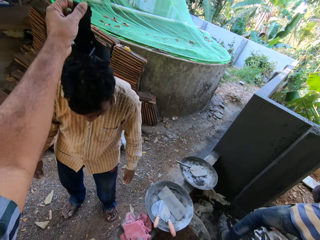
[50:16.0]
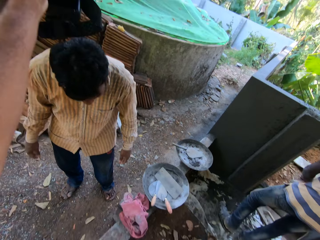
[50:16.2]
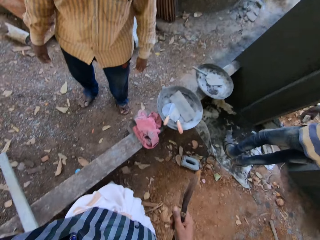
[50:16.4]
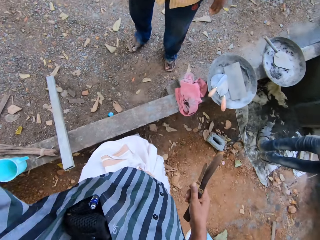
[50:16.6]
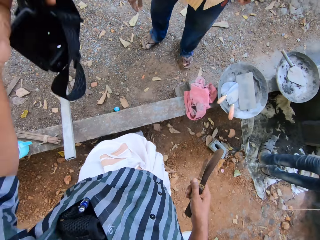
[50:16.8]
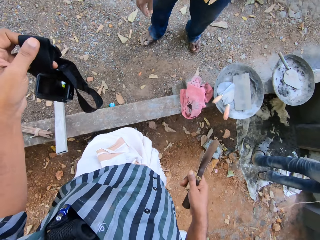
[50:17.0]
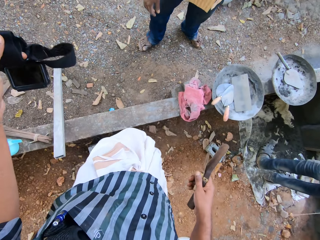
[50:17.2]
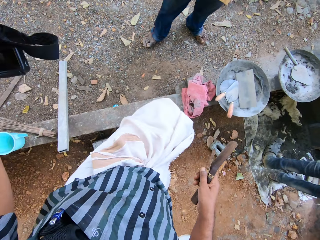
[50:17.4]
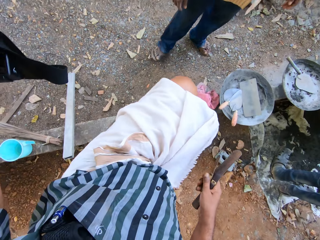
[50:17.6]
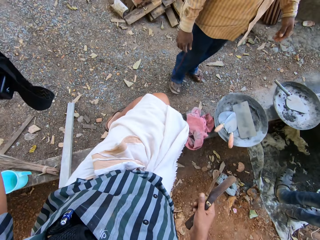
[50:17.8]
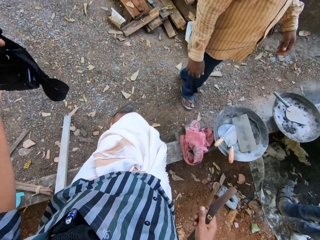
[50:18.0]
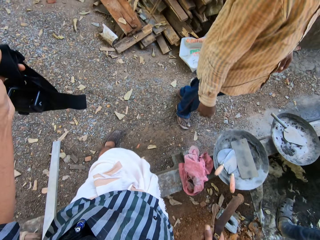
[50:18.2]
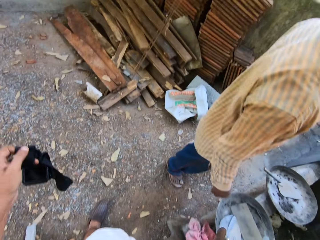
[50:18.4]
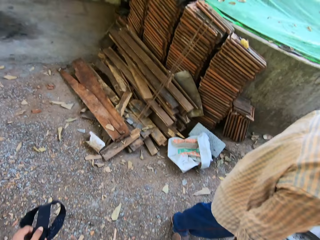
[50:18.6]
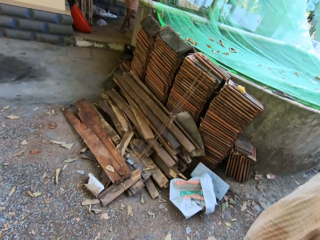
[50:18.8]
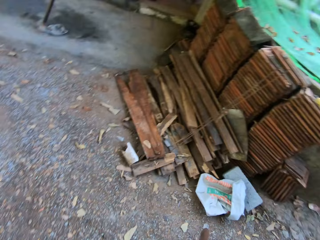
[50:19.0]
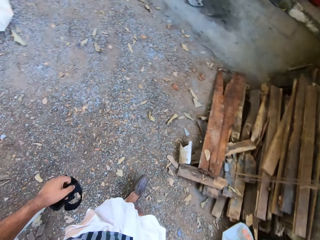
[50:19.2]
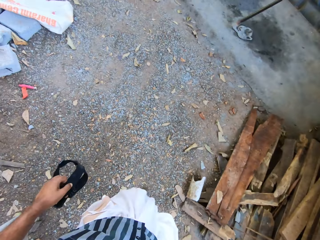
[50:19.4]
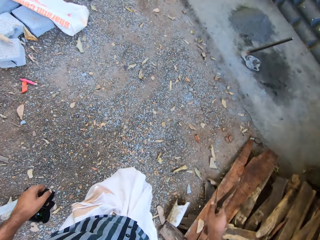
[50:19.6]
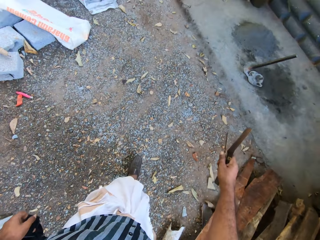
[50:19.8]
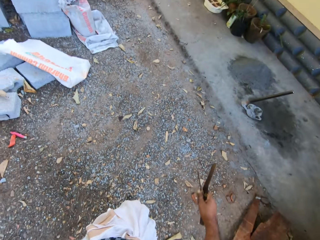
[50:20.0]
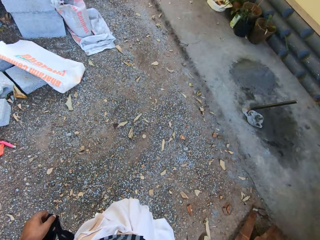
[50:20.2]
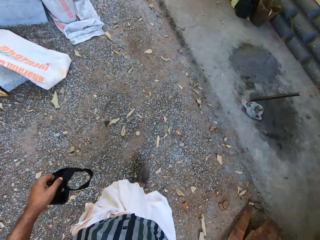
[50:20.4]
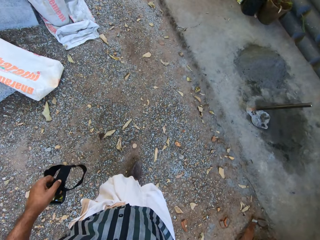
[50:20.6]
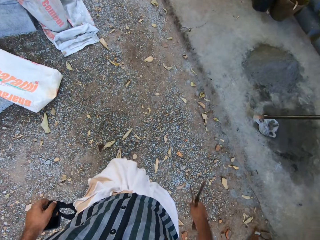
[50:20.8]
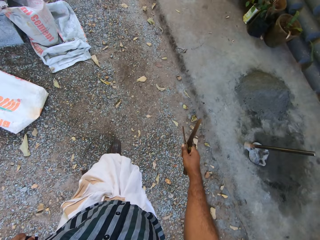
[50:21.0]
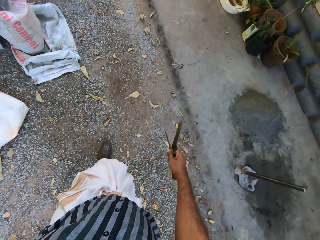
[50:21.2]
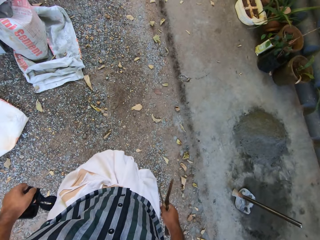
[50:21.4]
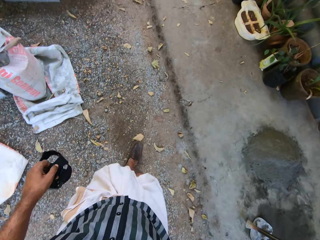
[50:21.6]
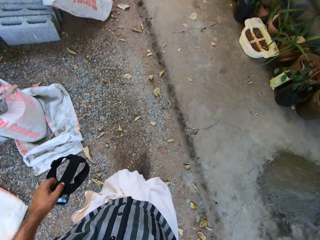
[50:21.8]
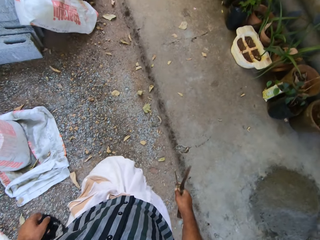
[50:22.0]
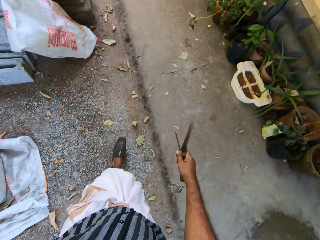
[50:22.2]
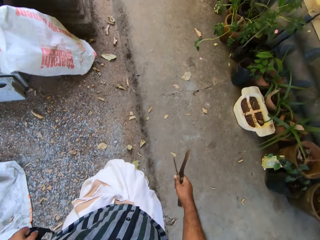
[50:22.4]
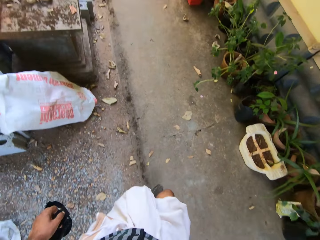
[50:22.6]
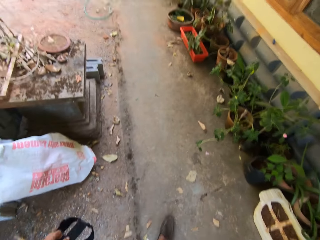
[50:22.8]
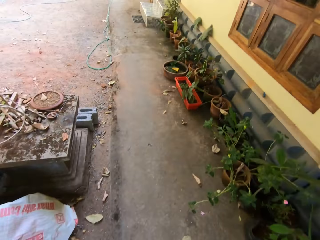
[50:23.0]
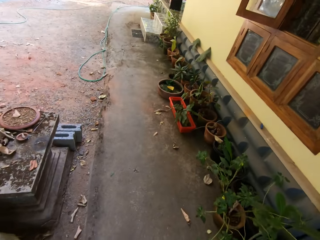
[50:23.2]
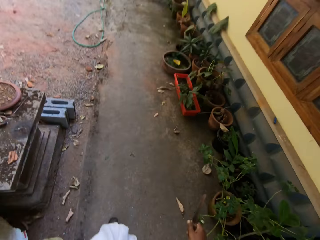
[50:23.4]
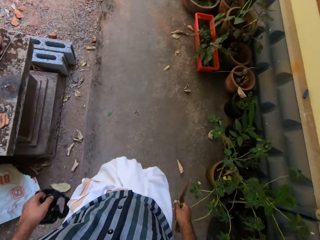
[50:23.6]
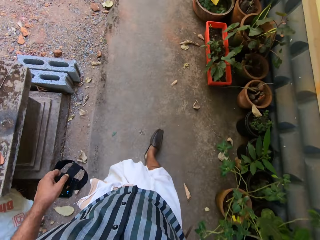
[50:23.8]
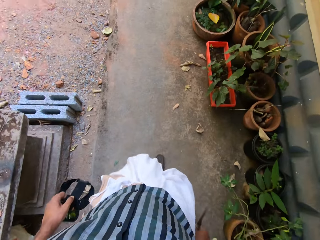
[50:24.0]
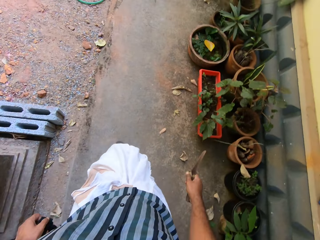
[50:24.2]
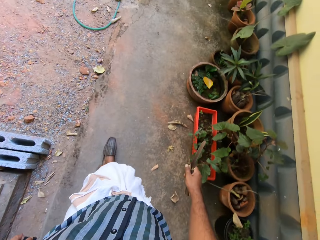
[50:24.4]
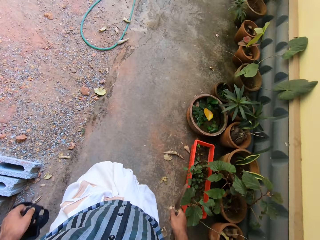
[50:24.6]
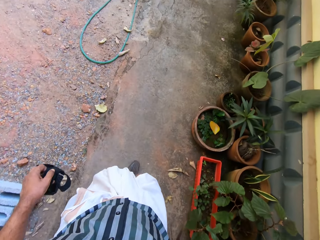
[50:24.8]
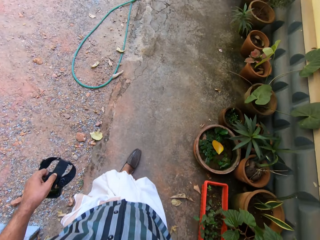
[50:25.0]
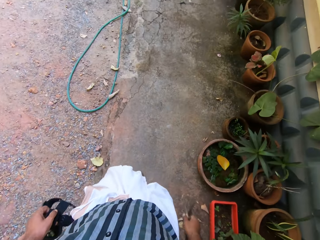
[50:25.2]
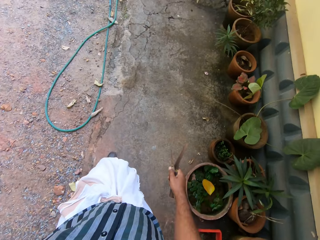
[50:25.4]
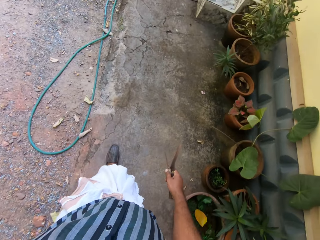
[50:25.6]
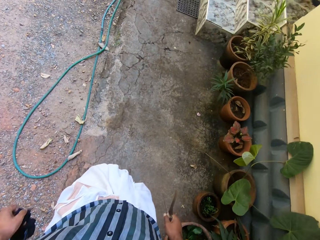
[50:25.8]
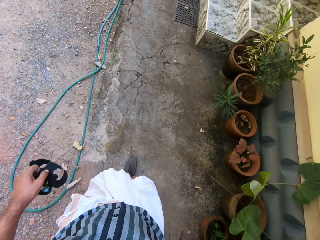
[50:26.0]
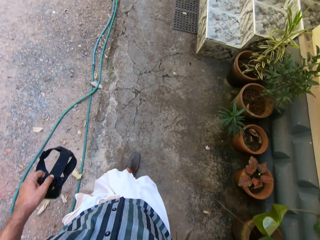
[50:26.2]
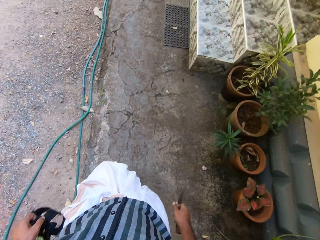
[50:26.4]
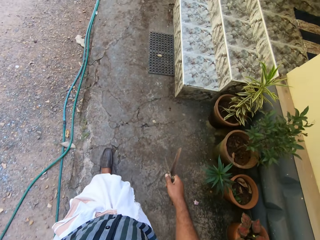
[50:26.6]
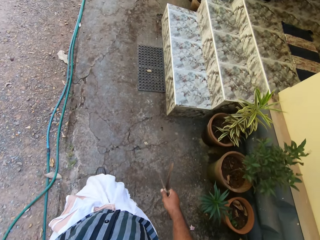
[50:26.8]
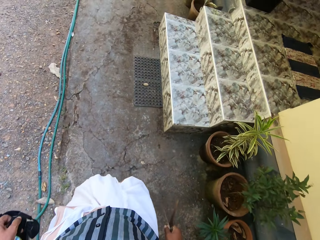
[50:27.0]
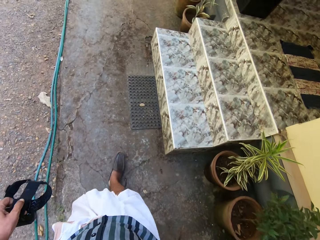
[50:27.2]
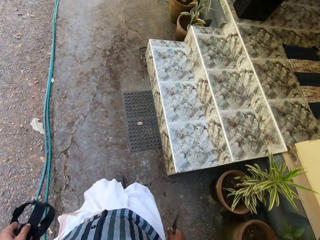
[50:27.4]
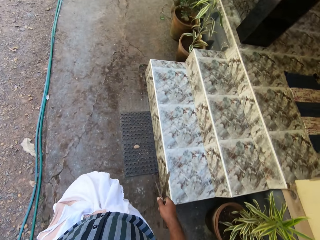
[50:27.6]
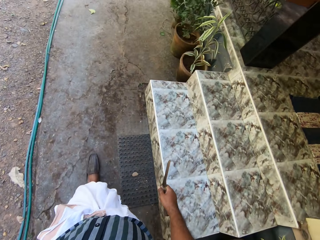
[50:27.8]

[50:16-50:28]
The camera wearer walks towards a building.

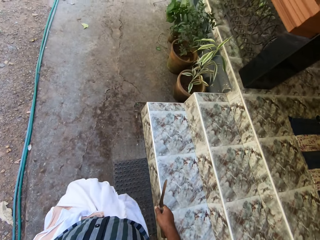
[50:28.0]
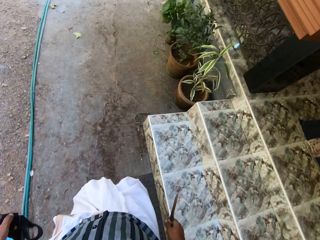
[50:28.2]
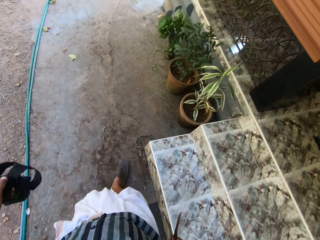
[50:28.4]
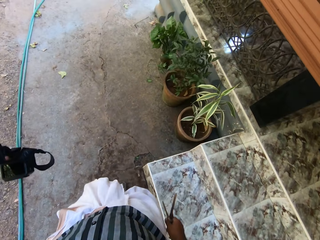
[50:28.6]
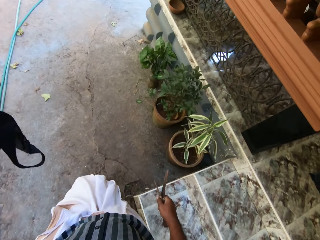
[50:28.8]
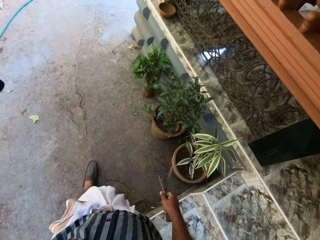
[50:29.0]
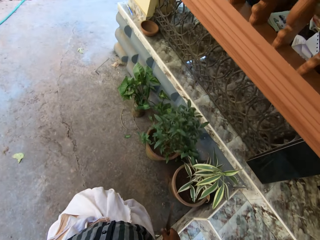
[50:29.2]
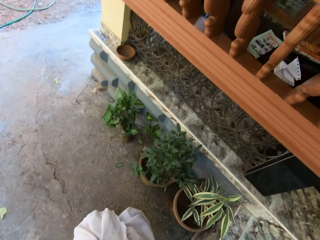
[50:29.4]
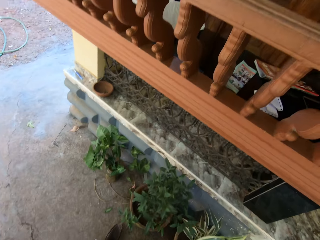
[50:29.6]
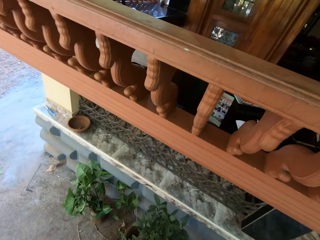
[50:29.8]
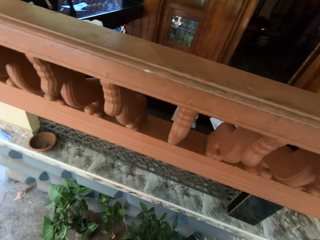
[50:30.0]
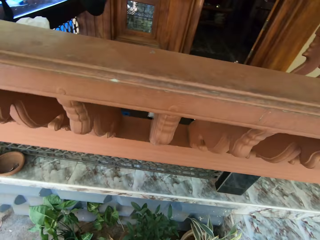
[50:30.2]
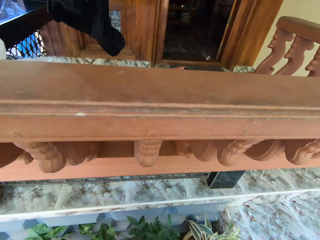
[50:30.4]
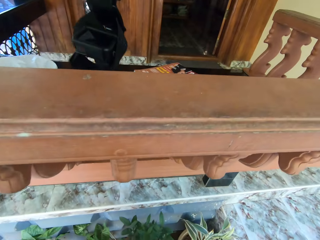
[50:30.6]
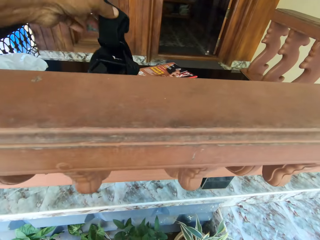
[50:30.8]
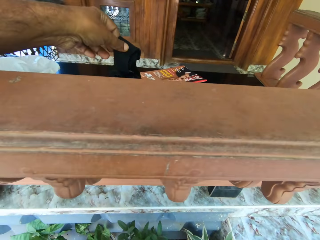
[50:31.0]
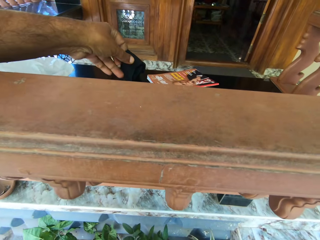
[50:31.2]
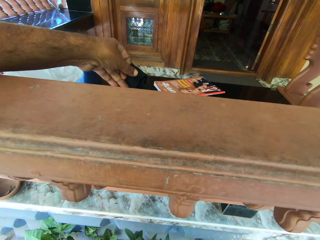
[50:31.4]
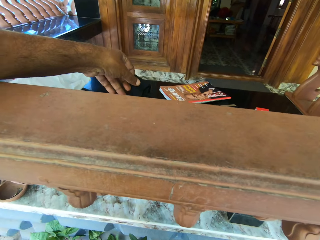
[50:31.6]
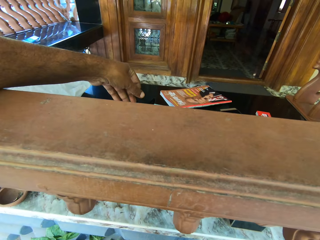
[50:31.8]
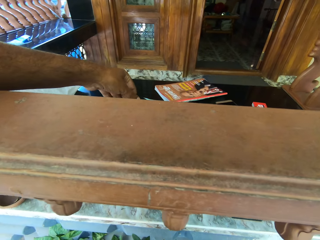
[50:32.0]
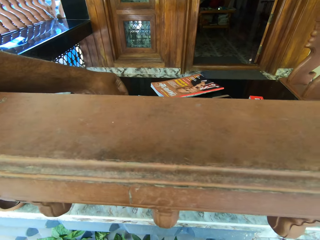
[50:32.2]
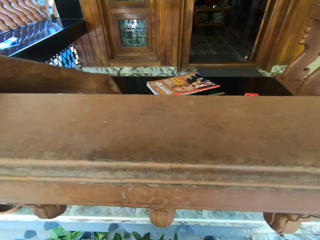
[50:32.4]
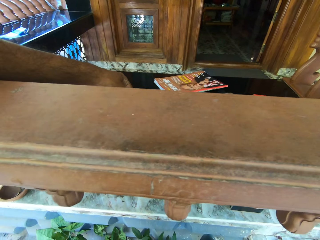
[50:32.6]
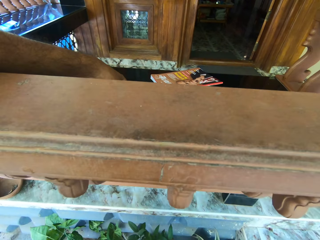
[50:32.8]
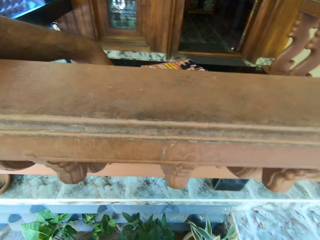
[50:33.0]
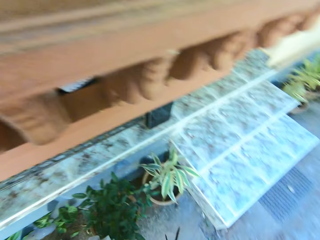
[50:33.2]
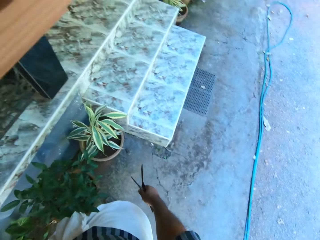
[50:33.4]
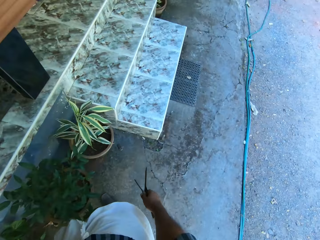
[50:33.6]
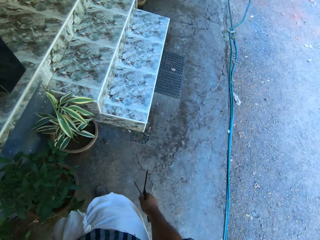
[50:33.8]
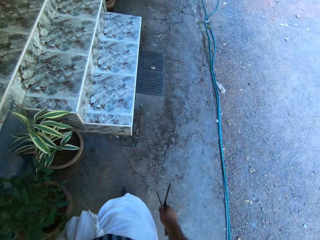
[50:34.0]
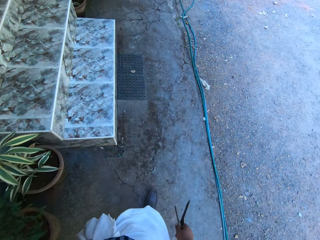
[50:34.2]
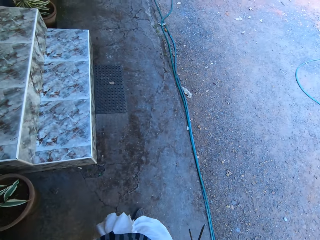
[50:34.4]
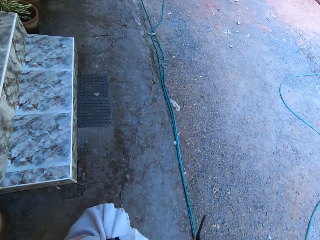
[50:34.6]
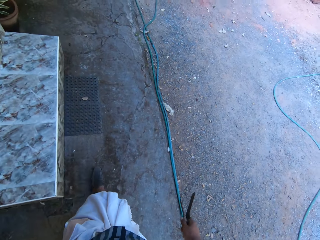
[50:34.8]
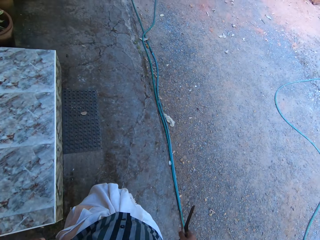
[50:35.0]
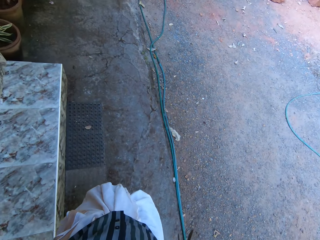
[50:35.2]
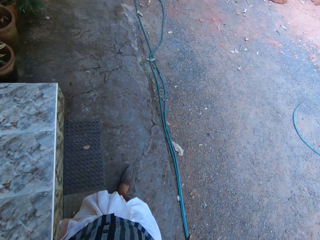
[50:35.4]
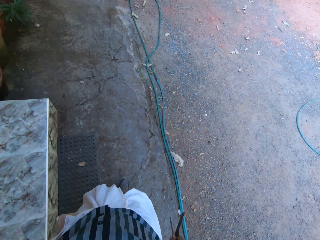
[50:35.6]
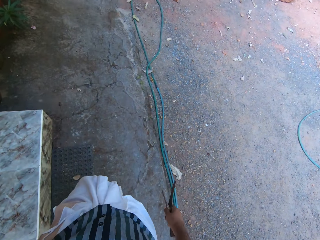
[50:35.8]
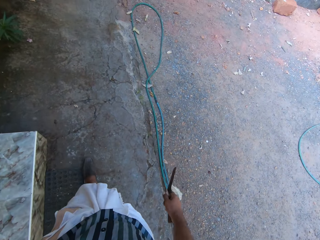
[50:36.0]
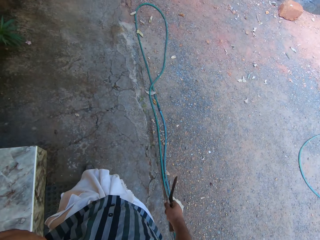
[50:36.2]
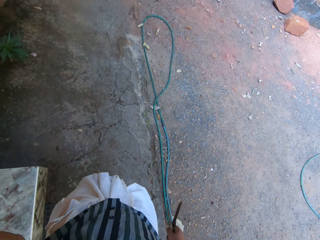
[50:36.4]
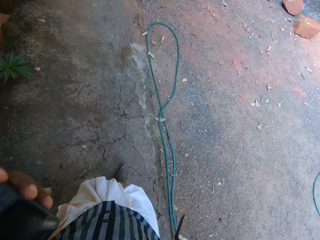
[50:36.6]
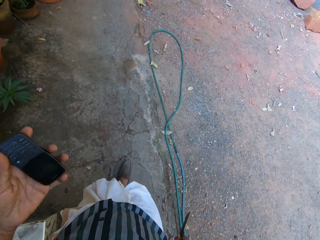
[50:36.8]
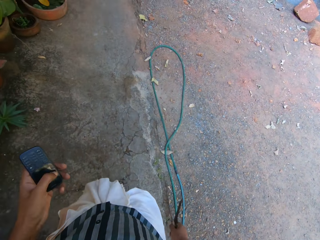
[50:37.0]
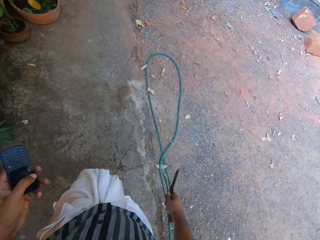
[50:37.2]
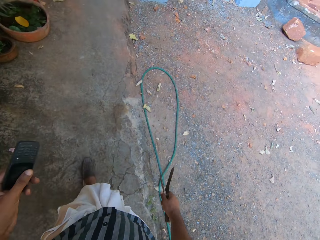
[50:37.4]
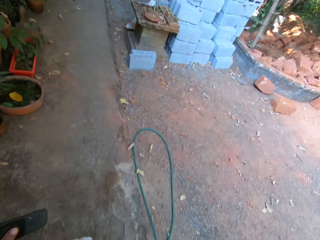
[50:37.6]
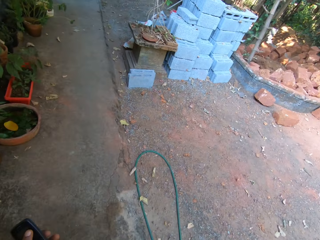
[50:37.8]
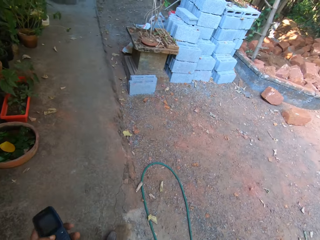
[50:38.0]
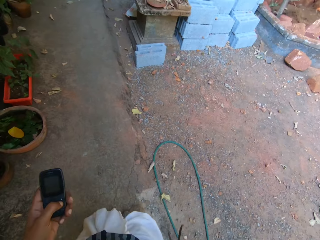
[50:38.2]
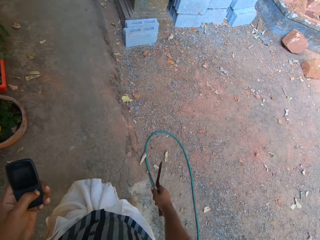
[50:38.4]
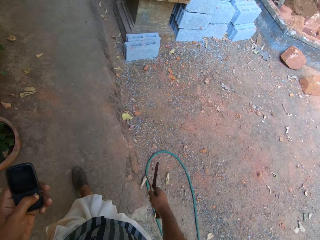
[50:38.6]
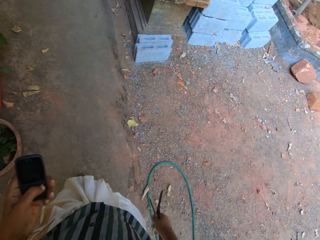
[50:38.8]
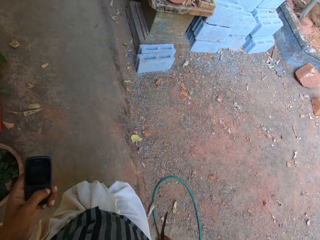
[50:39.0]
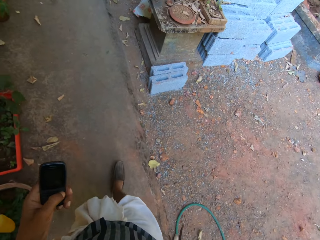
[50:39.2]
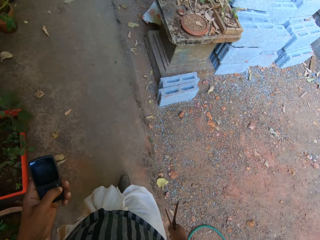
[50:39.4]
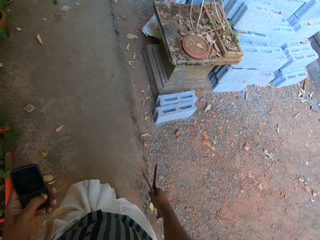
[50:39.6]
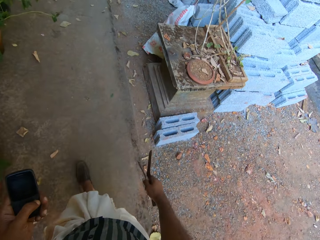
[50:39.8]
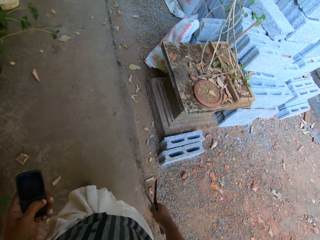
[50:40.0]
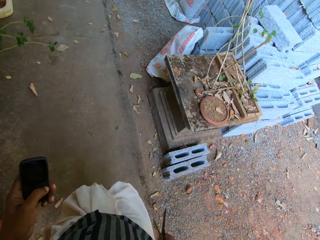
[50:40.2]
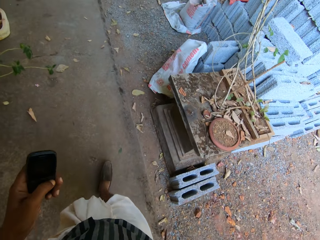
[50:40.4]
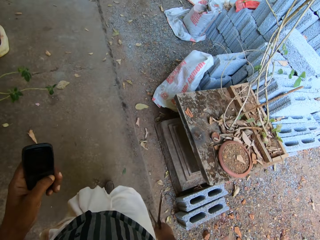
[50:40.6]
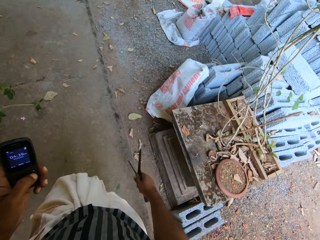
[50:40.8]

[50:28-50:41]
The camera wearer drops the head strap camera in his left hand on a table in the balcony of the building. He interacts with the man. He walks towards the man. He takes out a mobile phone from a pocket on his shirt with his left hand. He operates the mobile phone with his left hand.
